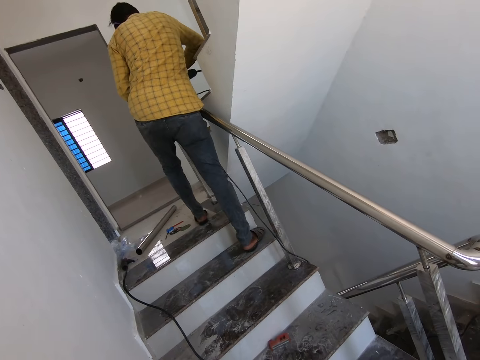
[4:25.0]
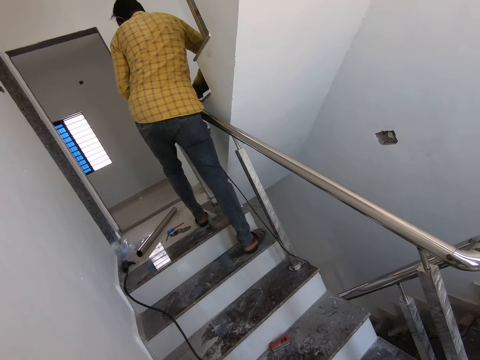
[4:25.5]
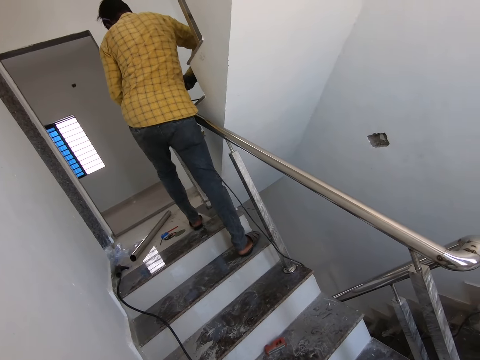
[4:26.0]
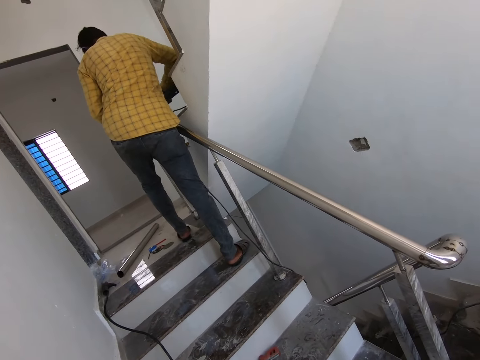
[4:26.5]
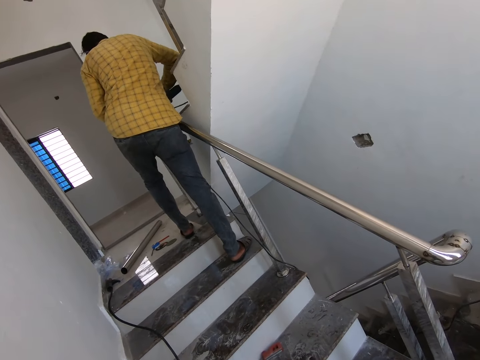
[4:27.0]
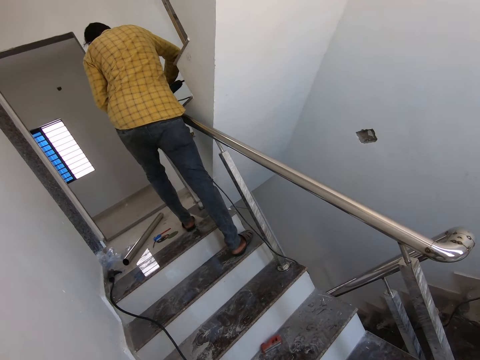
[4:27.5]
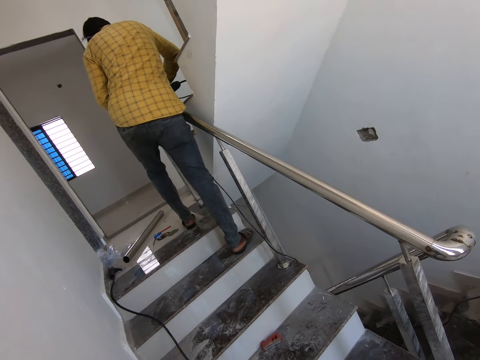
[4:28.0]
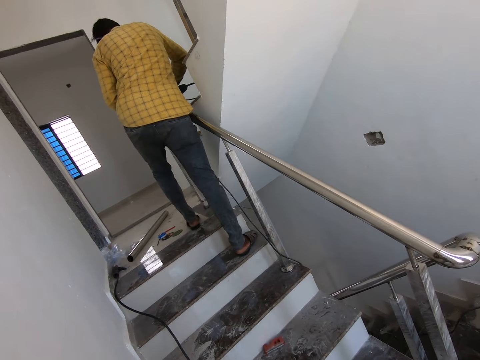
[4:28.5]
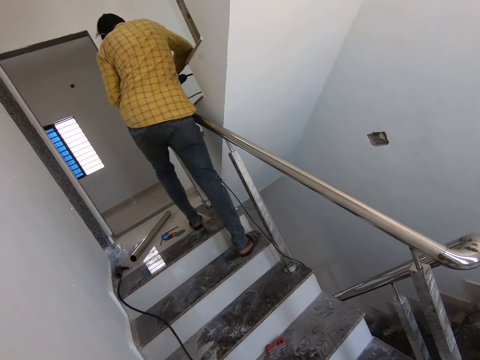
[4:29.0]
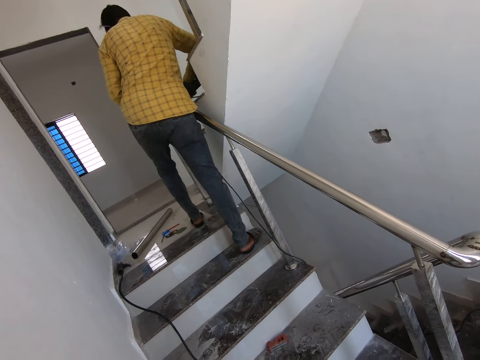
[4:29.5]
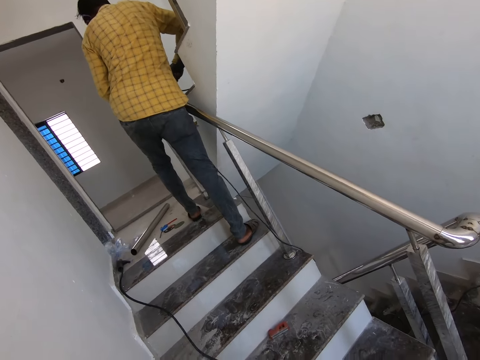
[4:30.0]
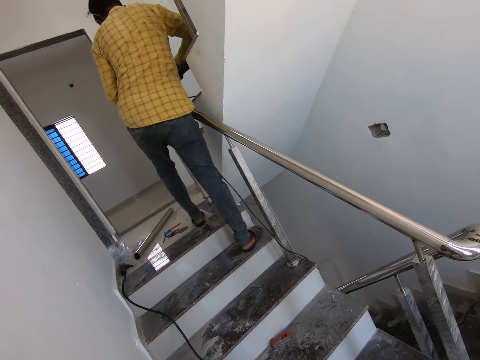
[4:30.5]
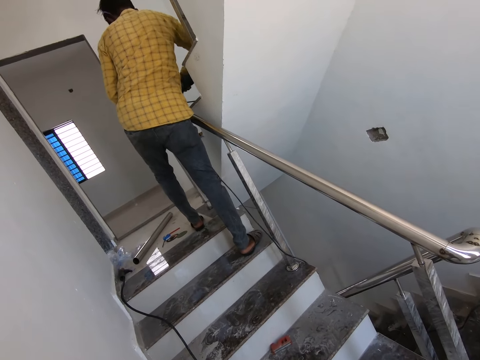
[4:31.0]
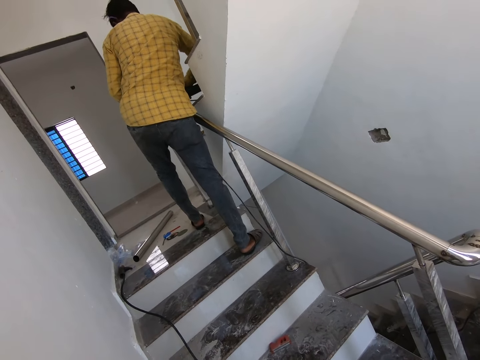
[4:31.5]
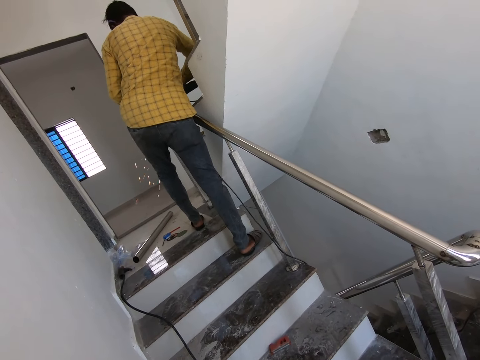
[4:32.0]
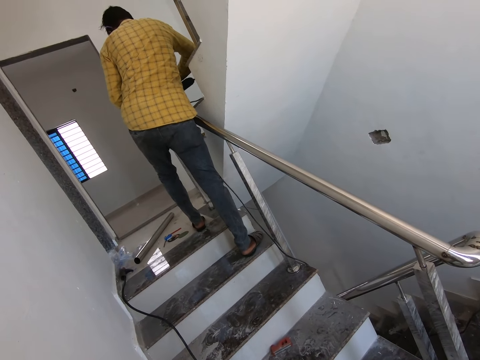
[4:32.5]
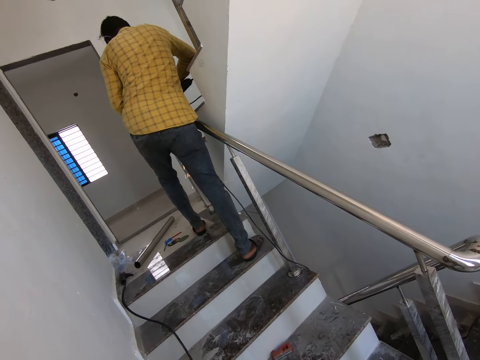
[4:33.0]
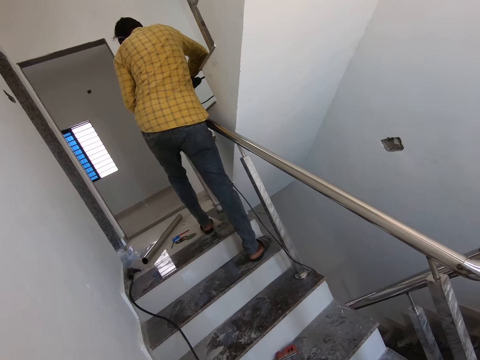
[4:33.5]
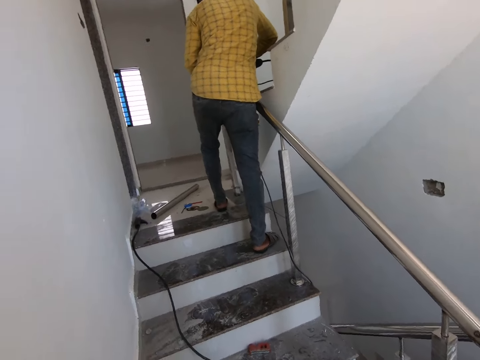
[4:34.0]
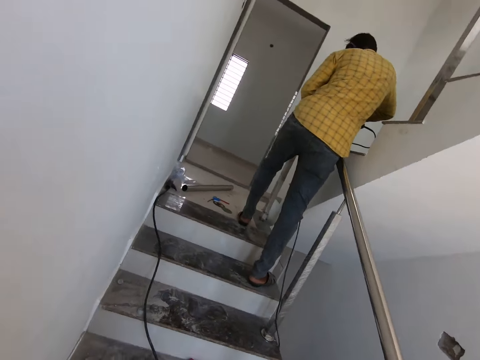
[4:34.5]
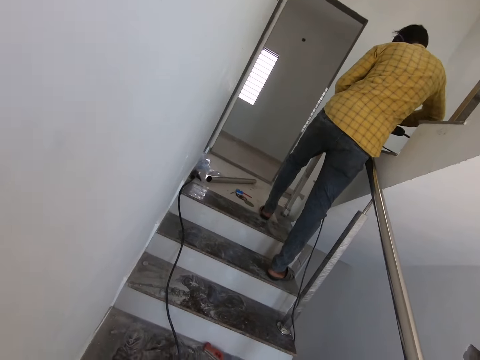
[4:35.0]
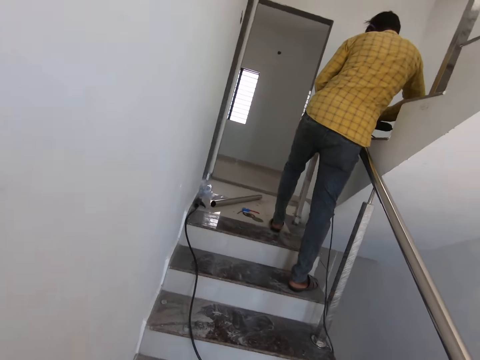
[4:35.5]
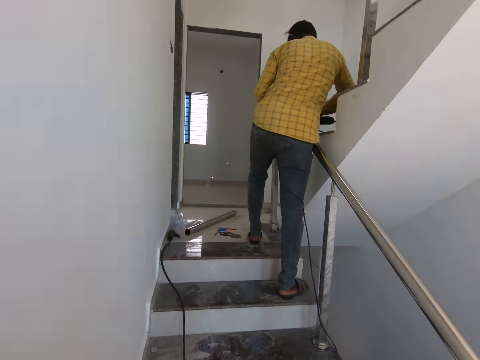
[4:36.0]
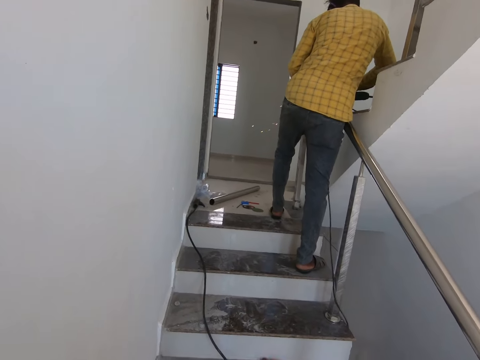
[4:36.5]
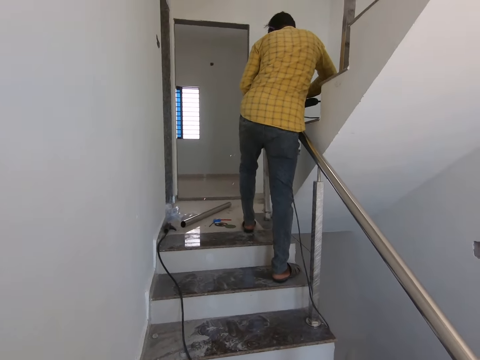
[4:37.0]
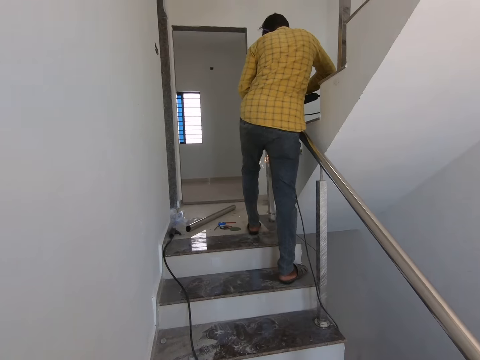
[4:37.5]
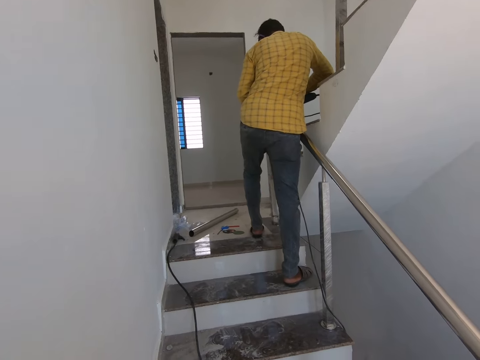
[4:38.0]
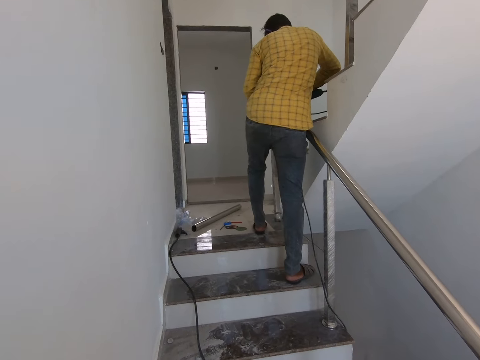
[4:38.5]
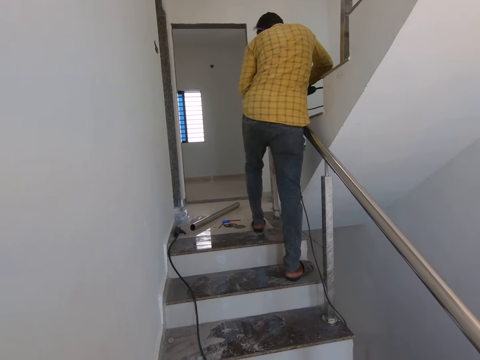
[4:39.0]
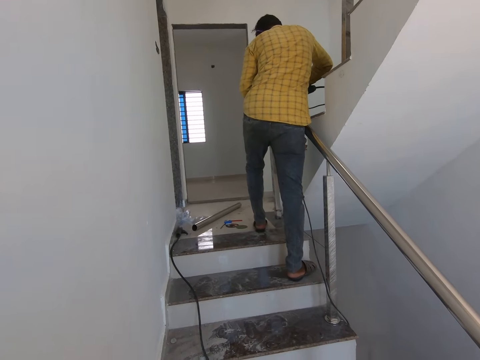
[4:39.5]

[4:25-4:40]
A person grinds the metal.

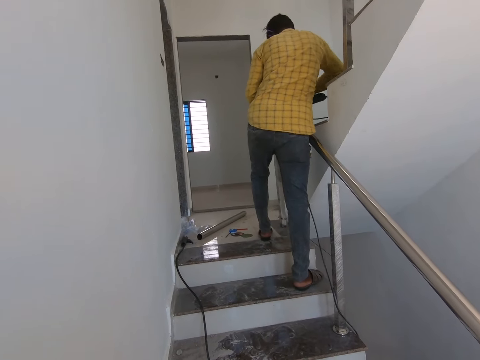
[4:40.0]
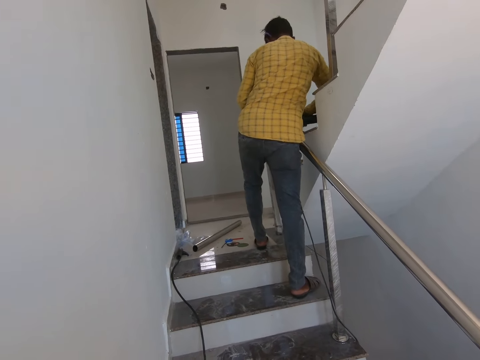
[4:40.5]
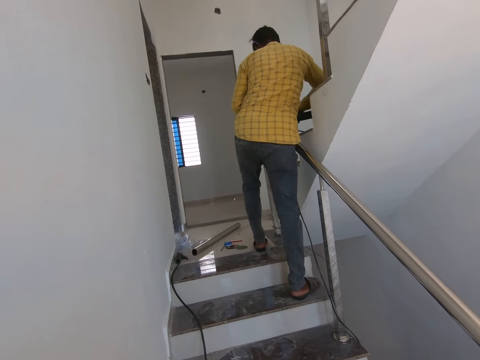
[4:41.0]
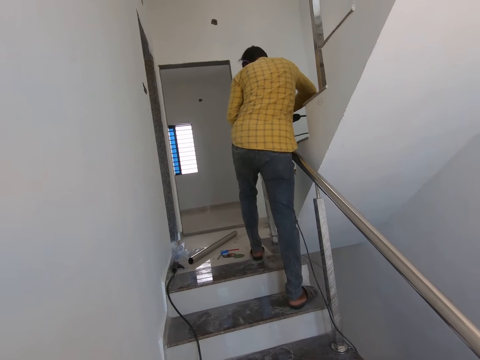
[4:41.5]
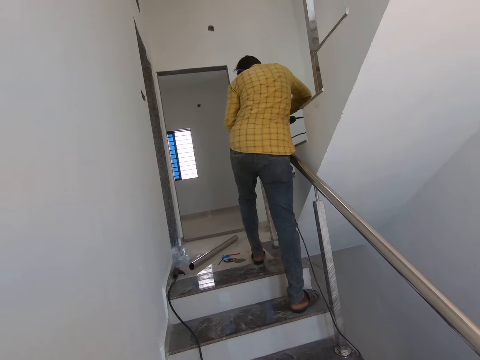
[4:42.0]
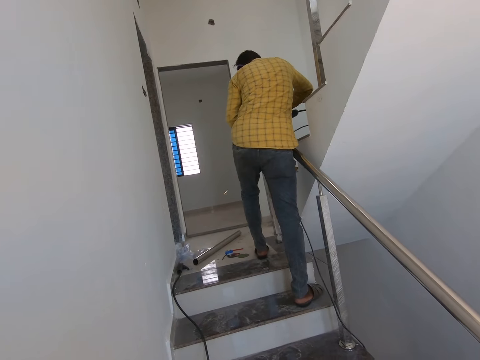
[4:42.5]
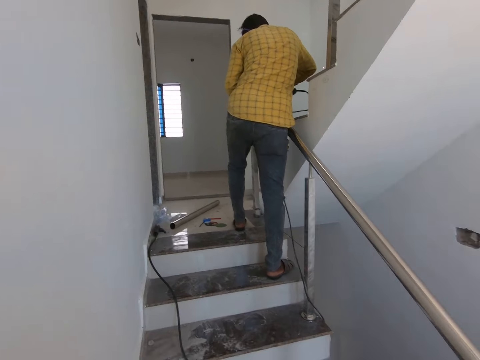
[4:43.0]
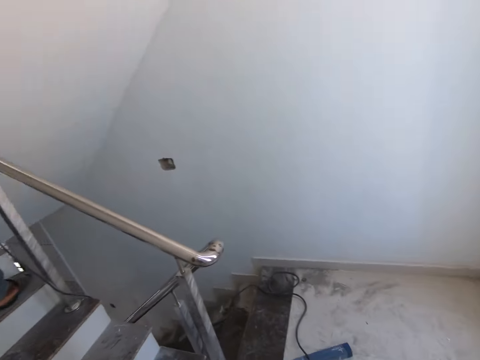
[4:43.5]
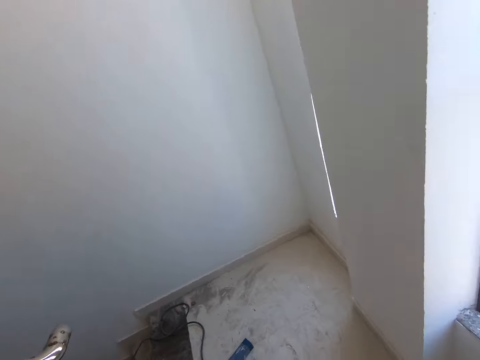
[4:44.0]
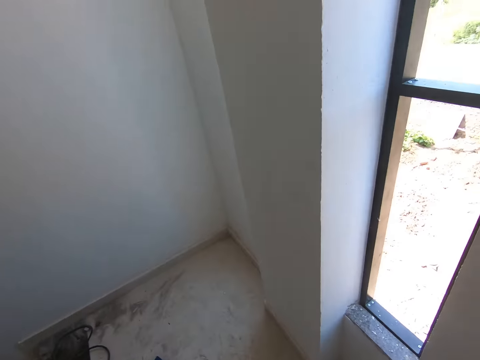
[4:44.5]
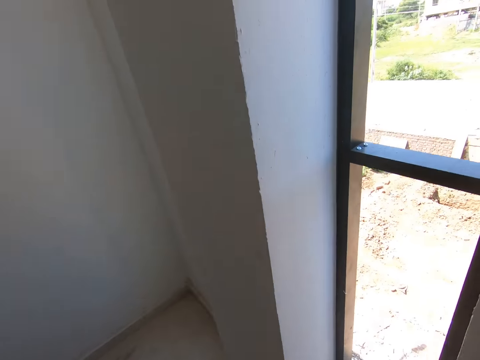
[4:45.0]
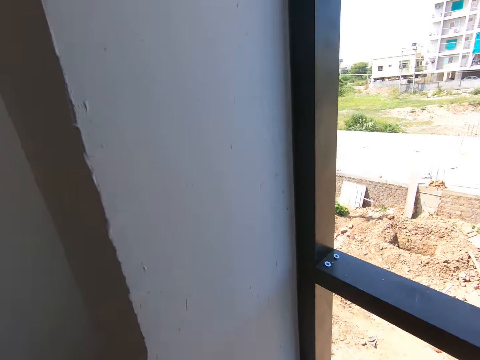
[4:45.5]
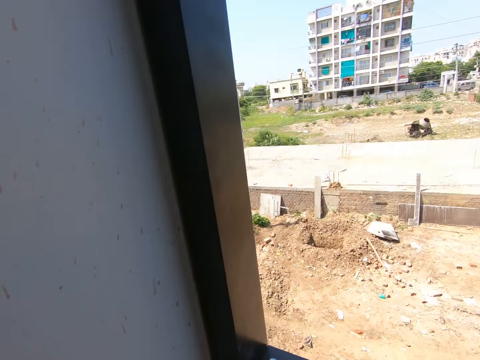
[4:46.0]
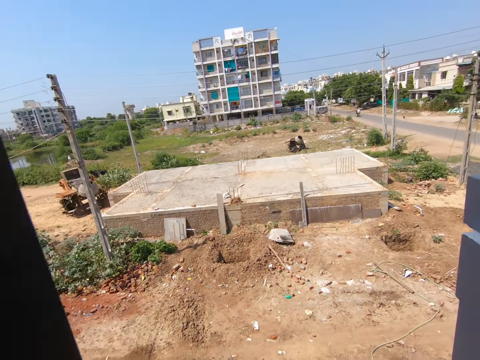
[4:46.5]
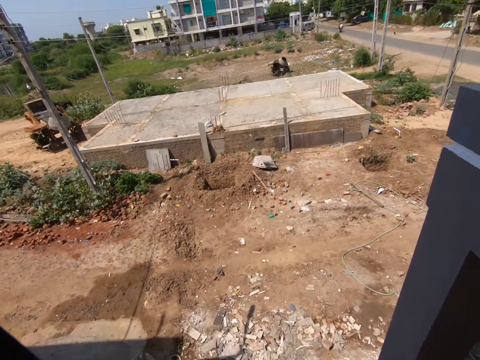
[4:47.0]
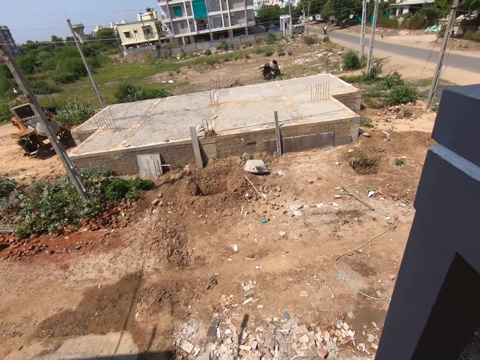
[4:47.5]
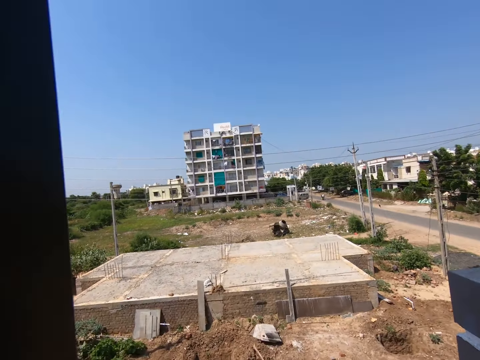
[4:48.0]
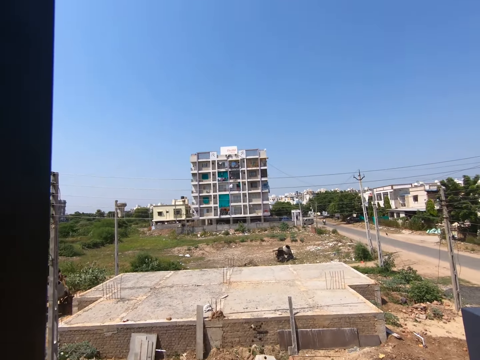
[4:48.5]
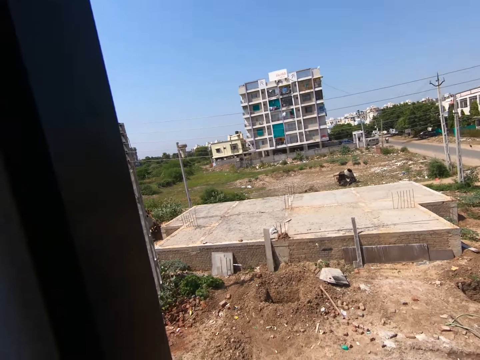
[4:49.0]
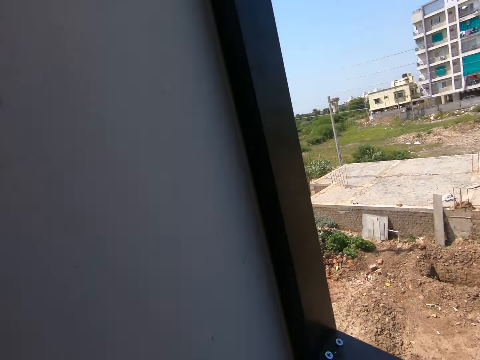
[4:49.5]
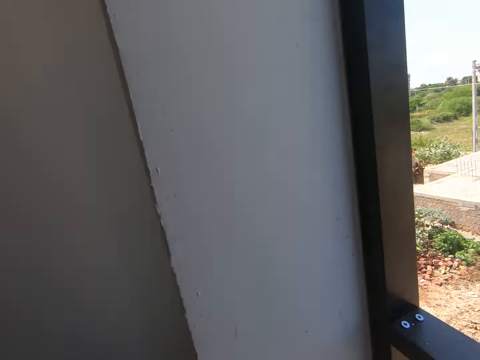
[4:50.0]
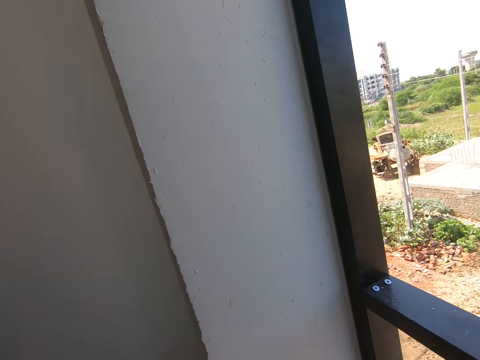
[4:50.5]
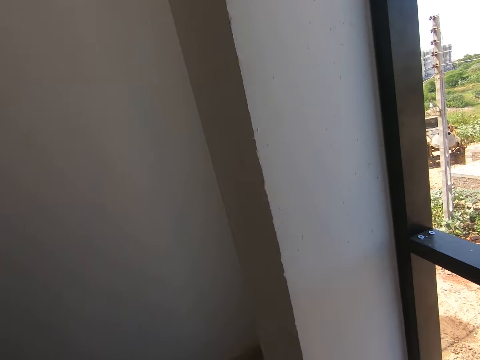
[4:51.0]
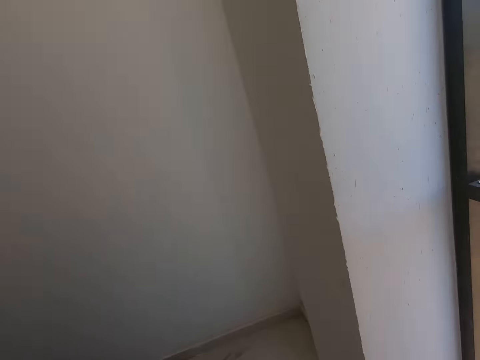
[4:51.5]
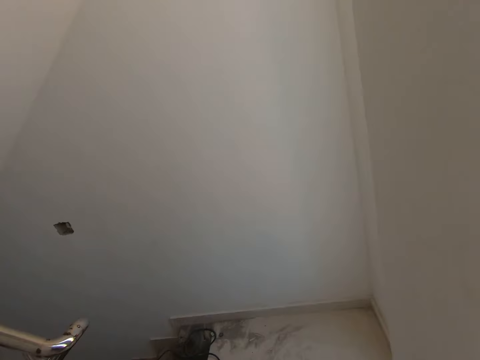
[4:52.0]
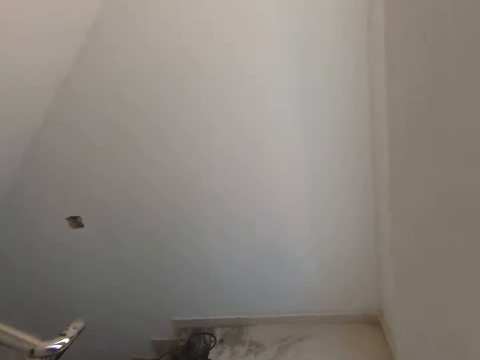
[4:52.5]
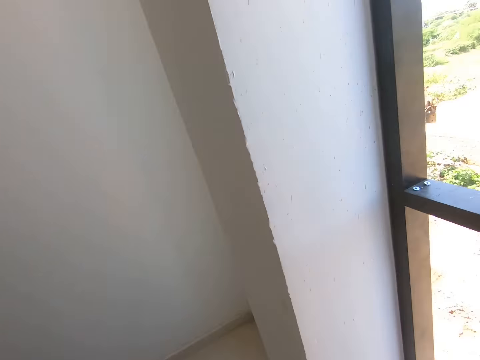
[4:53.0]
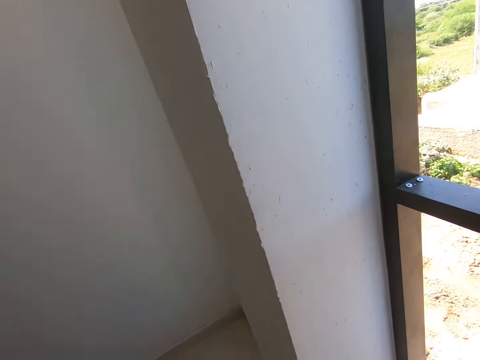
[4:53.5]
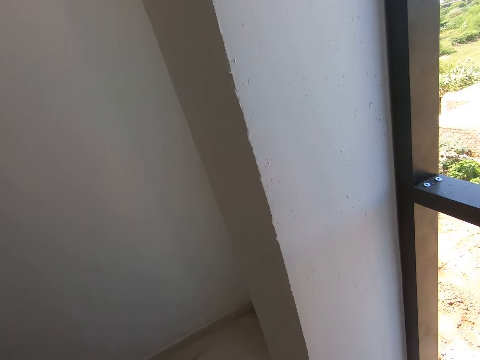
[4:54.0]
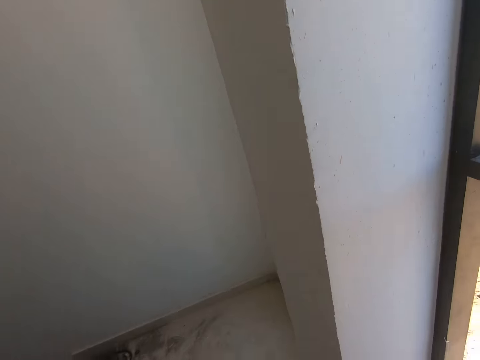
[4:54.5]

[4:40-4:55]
A person stares in the room. The camera wearer looks out the window. They turn their head.
